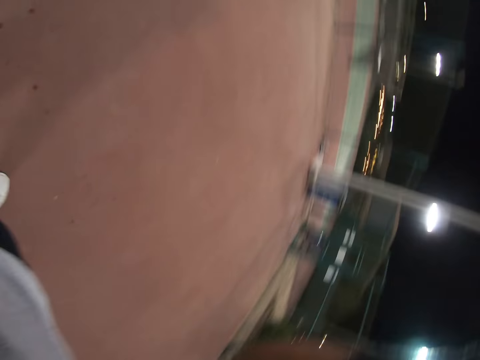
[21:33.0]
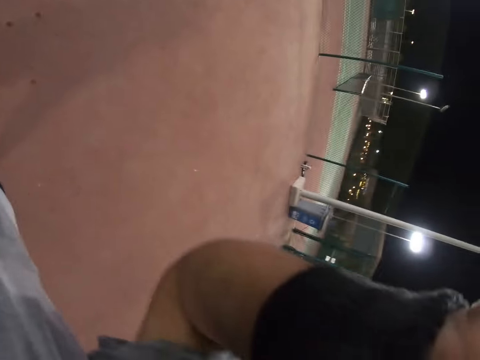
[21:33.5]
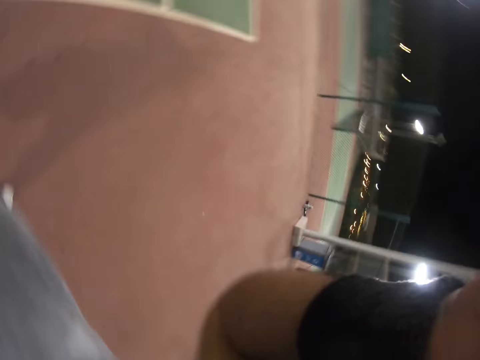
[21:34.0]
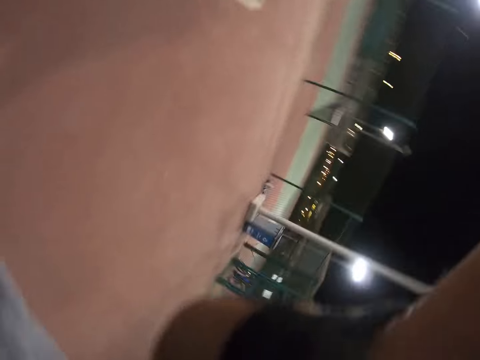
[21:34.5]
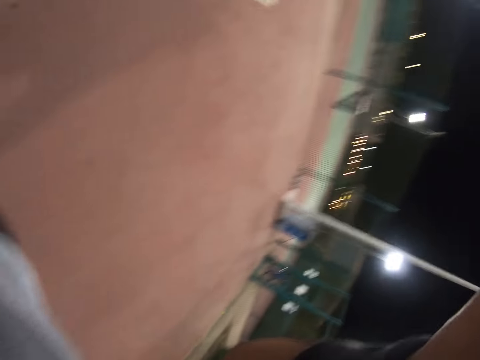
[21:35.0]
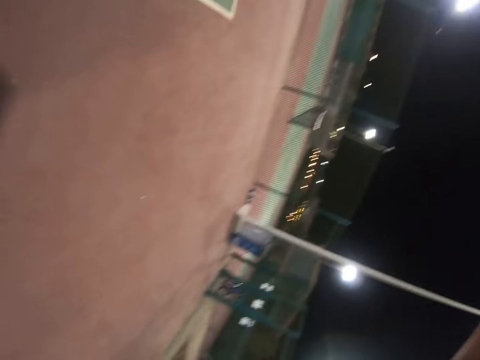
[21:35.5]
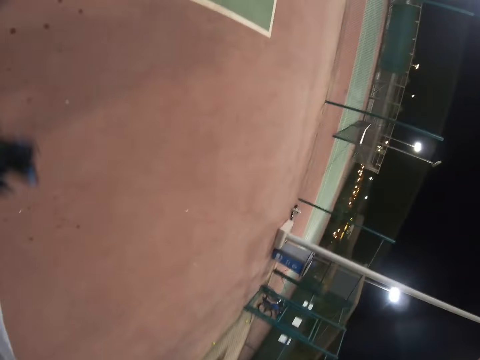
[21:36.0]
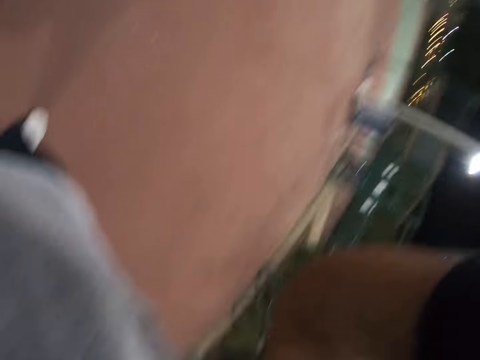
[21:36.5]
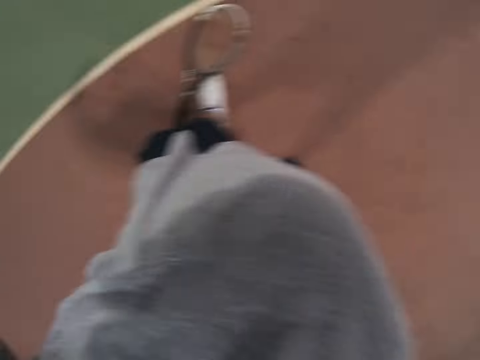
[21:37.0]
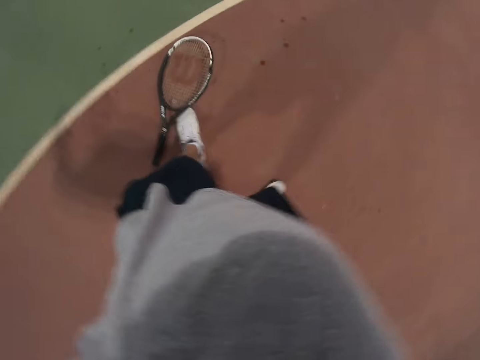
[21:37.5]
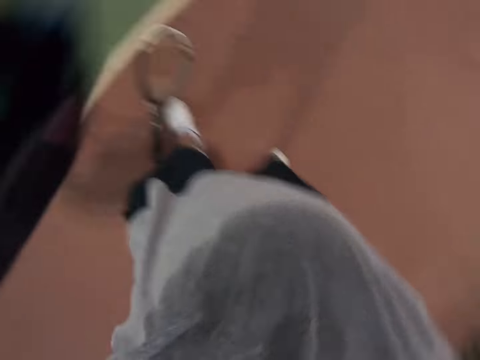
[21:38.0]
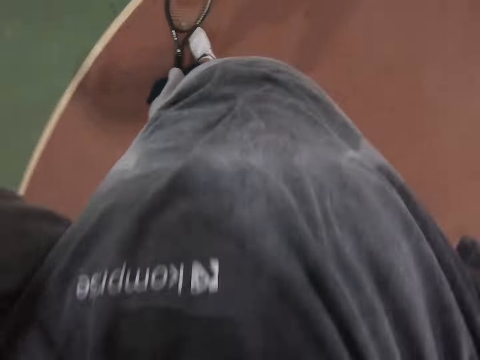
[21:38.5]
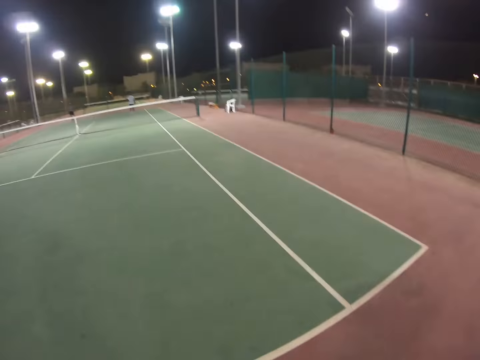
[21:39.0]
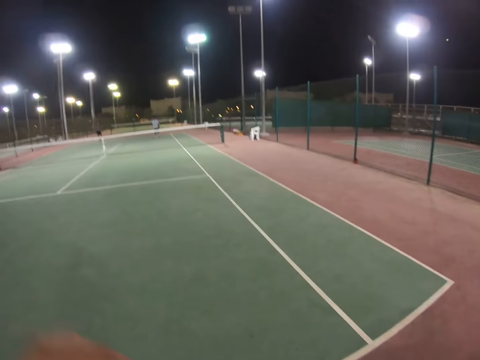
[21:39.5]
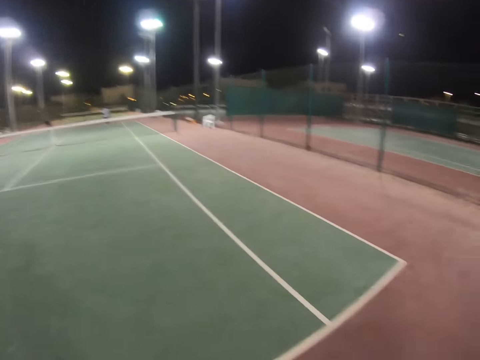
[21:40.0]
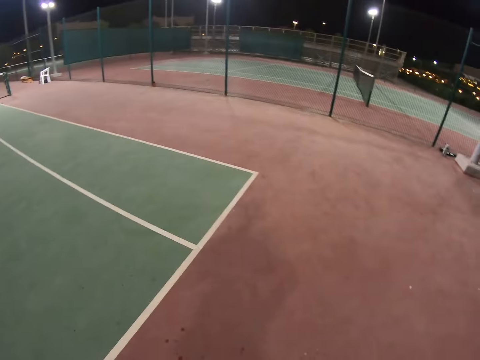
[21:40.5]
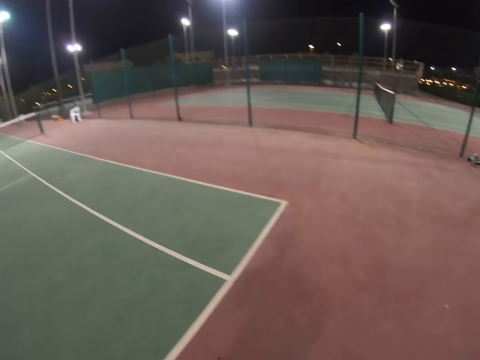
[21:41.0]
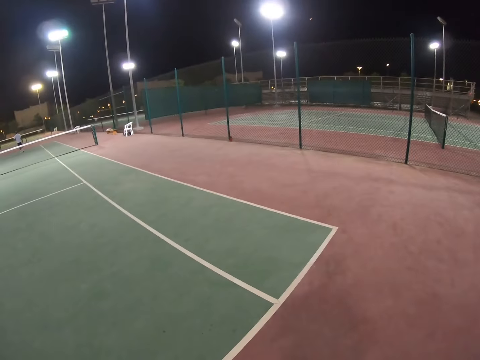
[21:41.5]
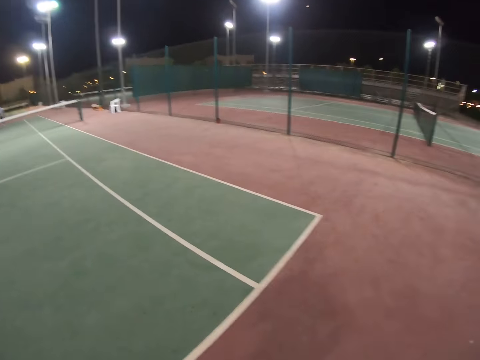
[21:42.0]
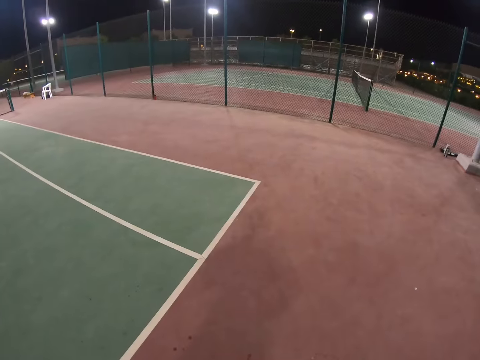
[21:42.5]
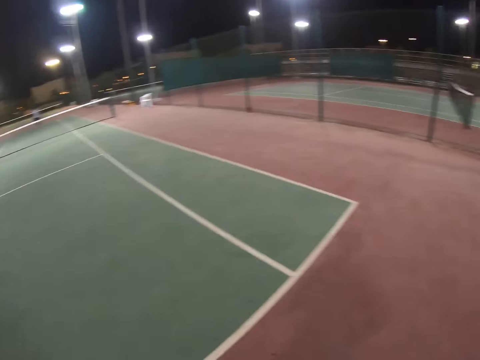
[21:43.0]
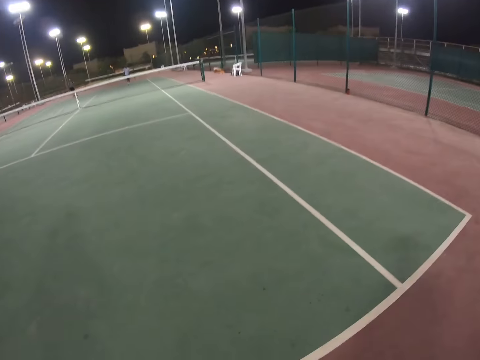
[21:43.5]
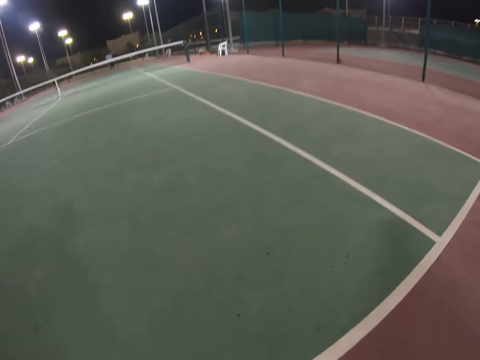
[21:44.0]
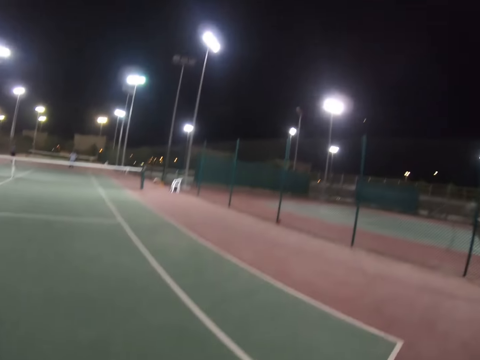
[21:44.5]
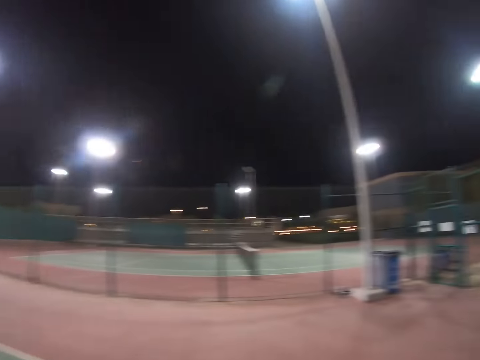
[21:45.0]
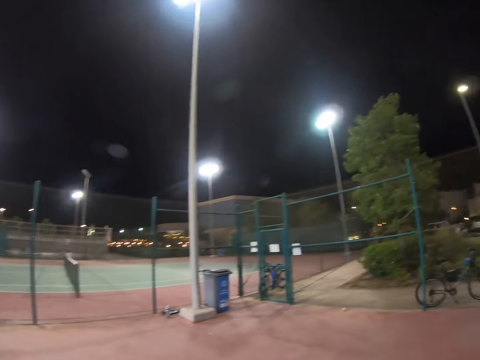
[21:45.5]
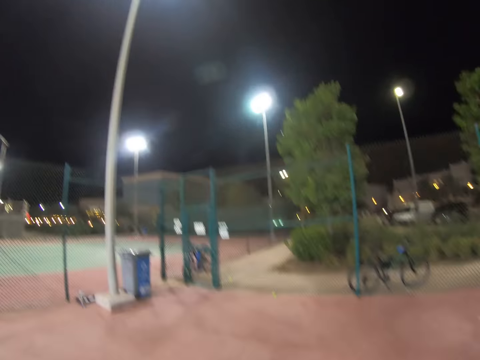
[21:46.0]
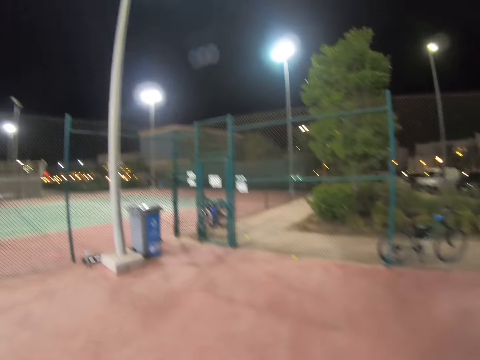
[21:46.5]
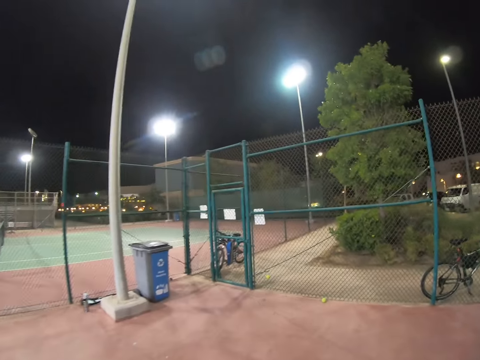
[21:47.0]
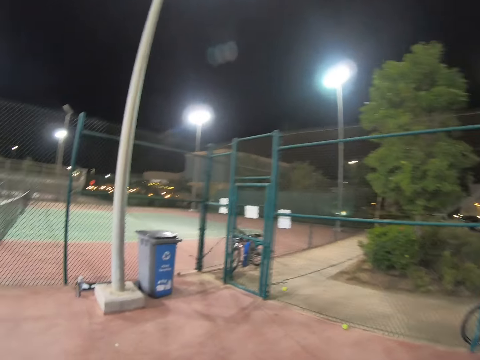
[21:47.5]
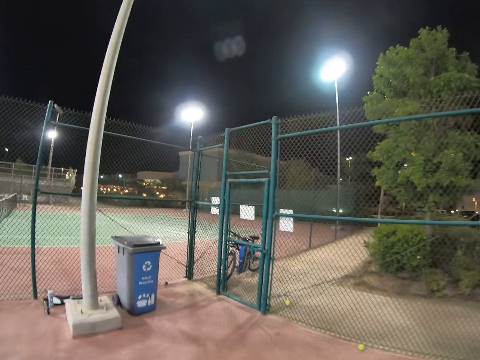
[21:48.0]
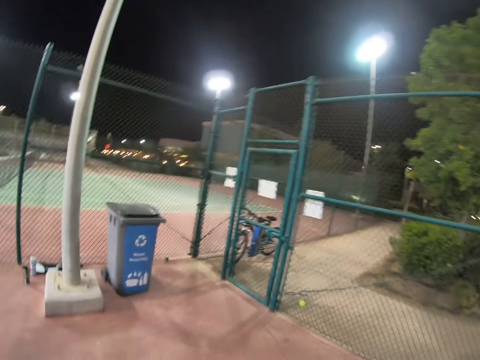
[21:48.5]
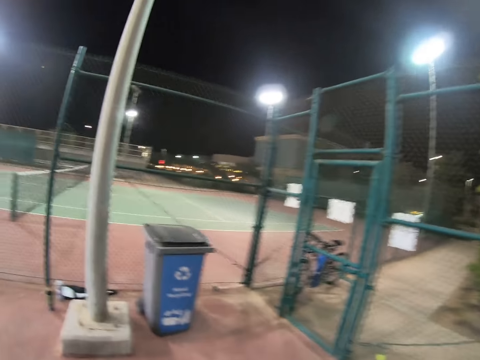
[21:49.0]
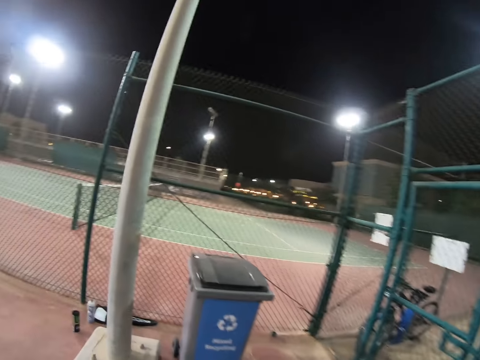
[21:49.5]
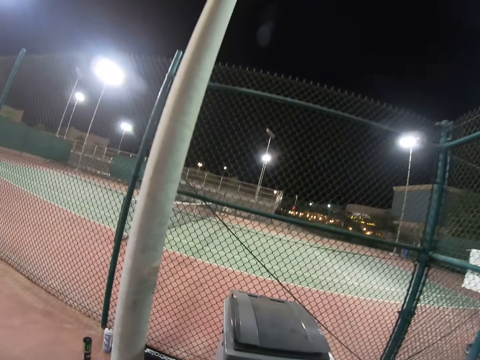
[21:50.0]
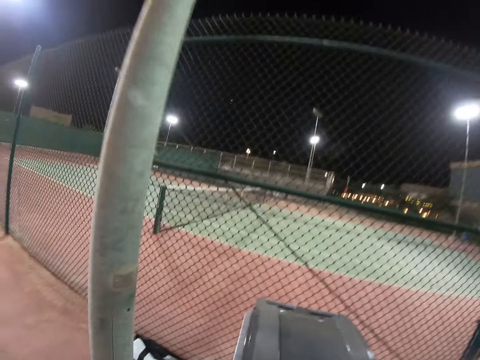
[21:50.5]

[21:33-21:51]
The camera wearer touches something. A man walks. The camera wearer walks to a ball.

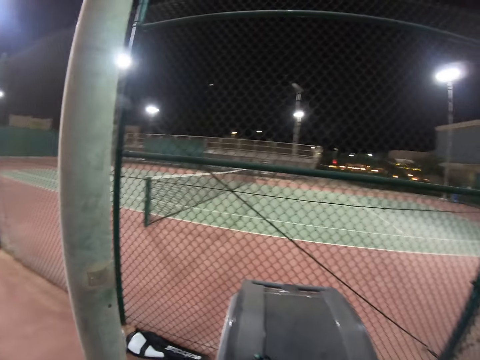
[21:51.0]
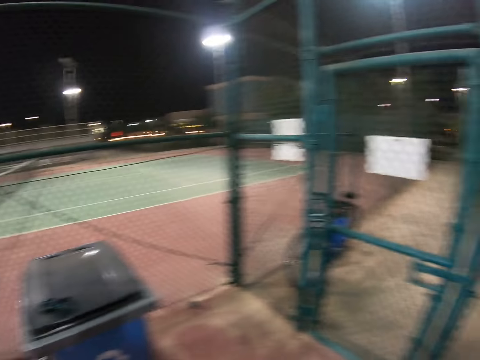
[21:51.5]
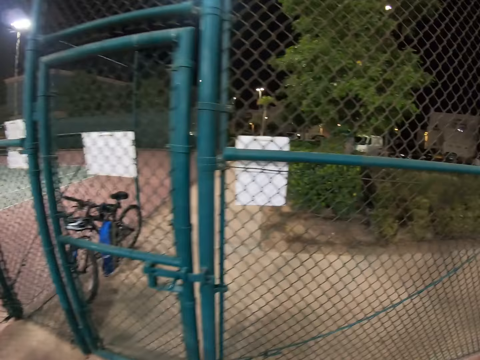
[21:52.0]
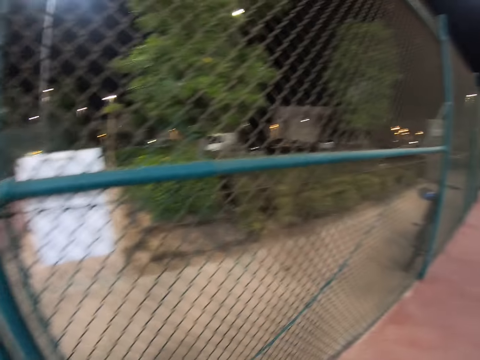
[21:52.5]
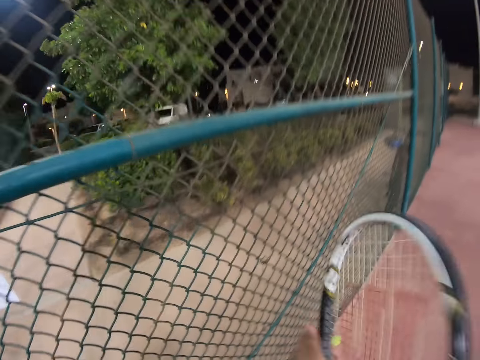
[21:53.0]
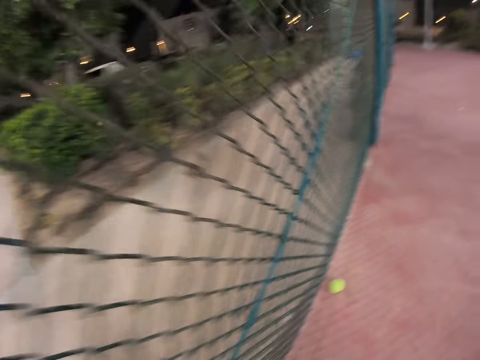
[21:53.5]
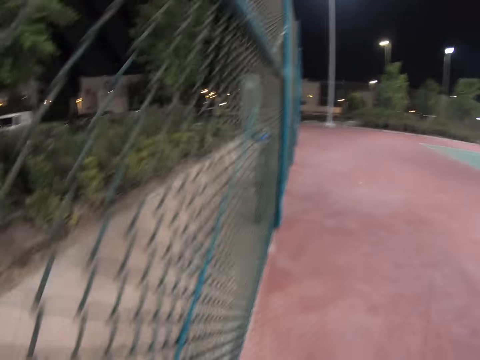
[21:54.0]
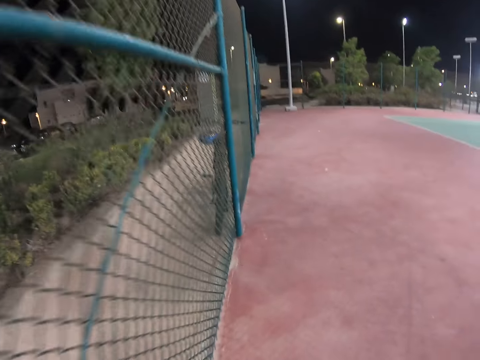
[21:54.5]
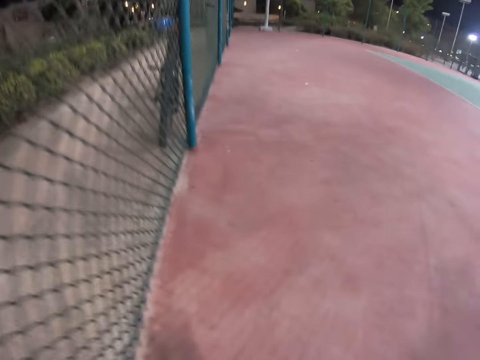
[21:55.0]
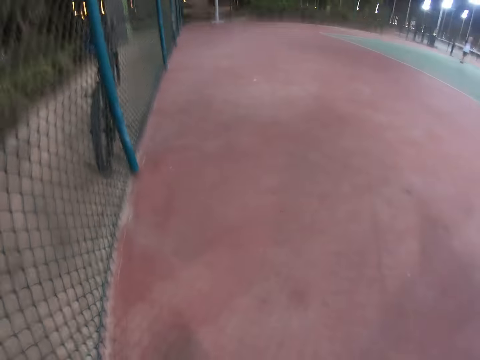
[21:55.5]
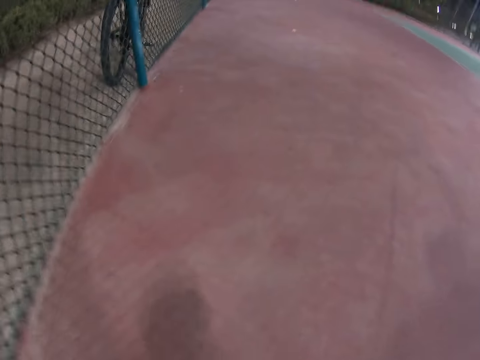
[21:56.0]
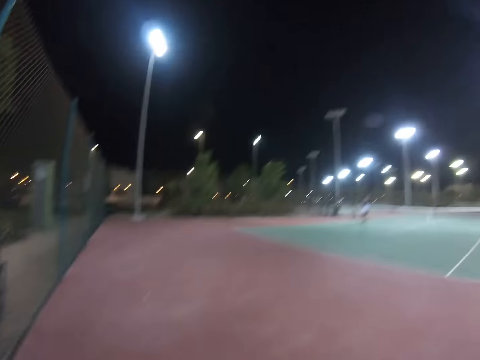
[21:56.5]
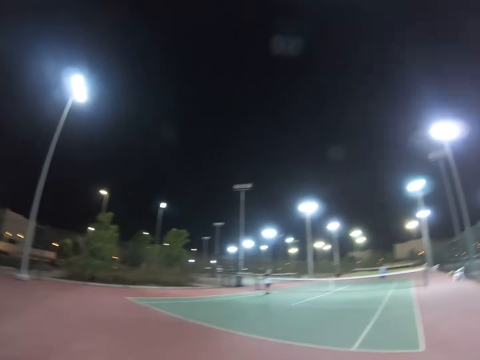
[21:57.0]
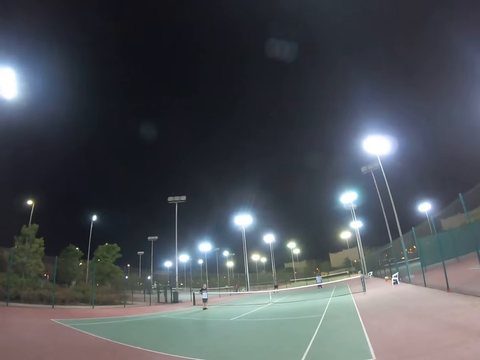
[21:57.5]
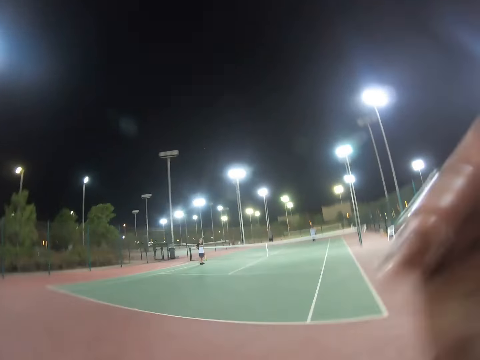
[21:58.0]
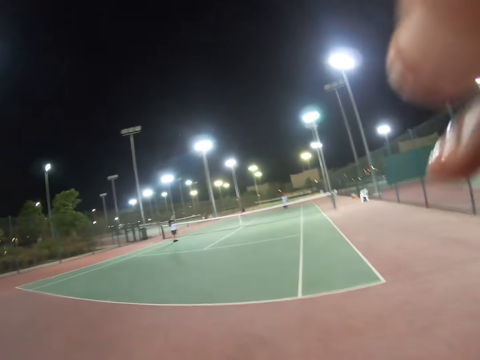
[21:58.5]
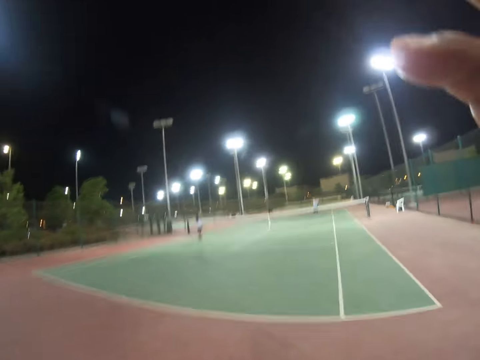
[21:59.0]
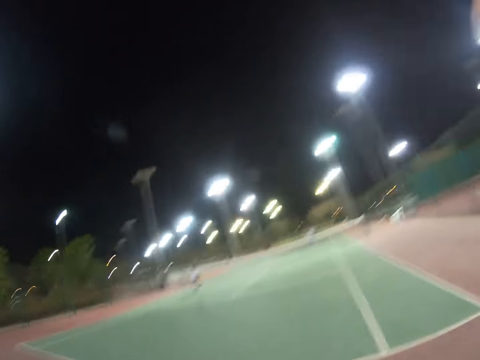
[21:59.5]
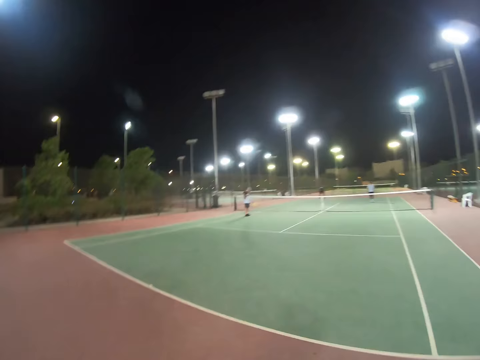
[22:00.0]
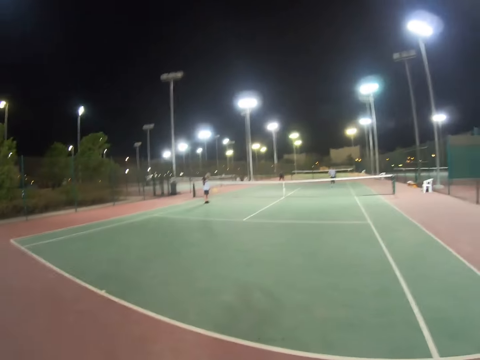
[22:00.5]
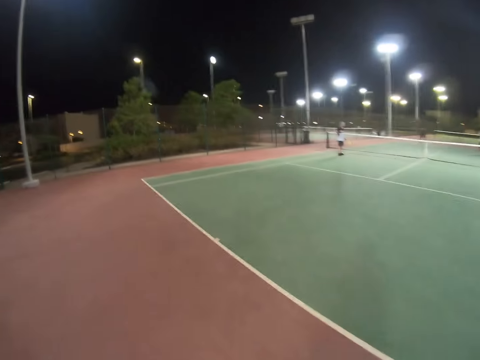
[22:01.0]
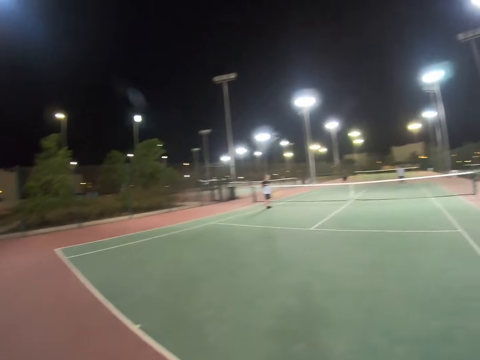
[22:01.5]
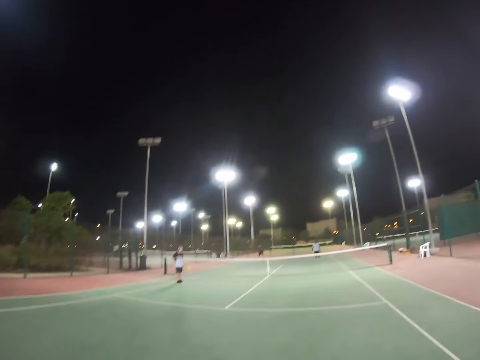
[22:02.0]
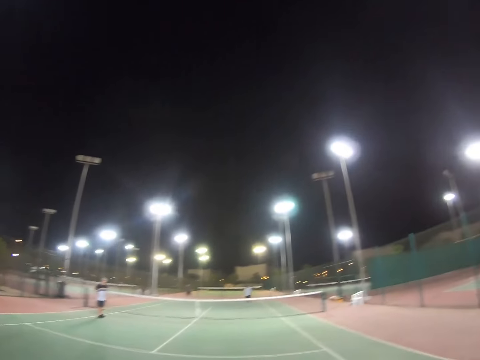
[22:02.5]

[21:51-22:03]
The camera wearer hits his racket. He picks up a ball from the ground. He touches something. He walks.
